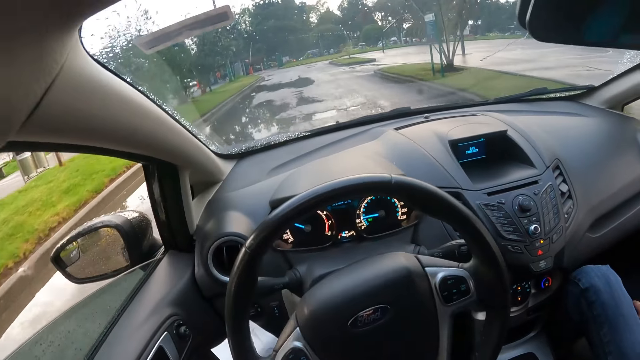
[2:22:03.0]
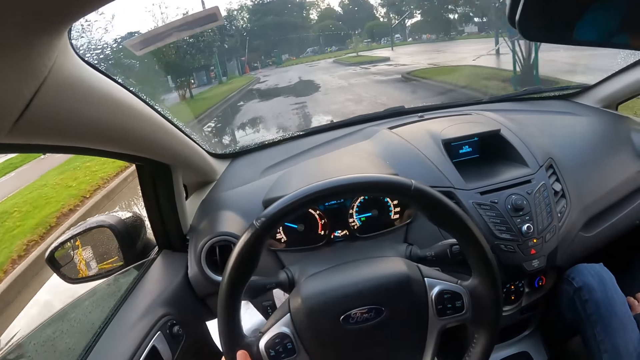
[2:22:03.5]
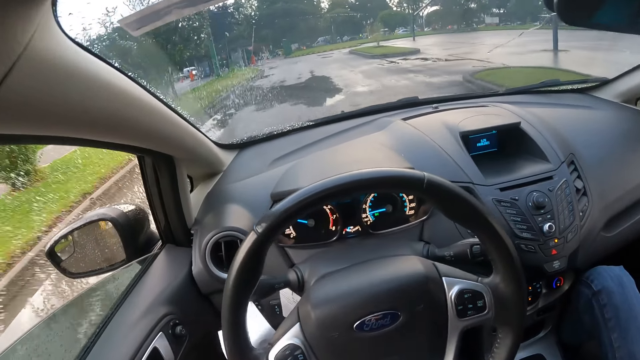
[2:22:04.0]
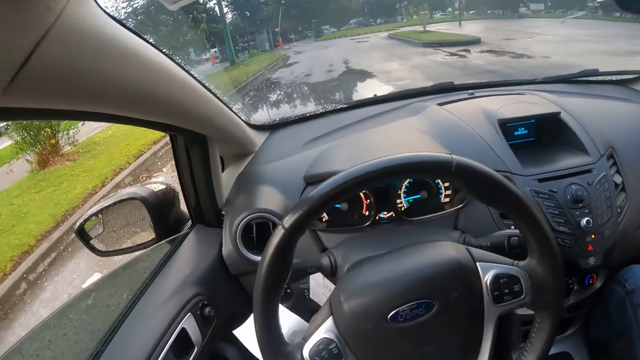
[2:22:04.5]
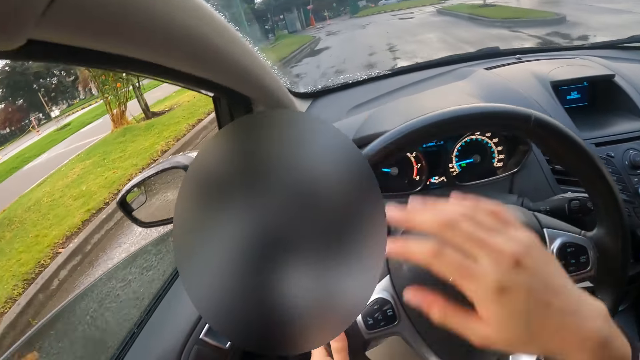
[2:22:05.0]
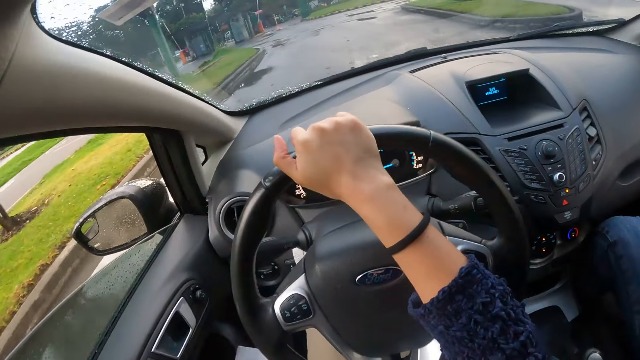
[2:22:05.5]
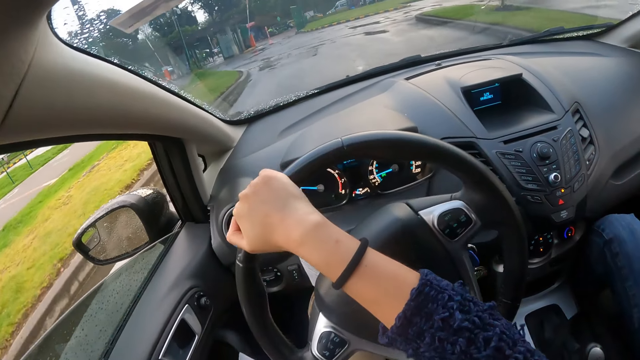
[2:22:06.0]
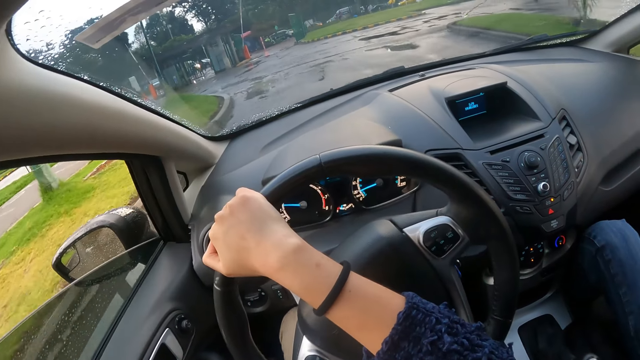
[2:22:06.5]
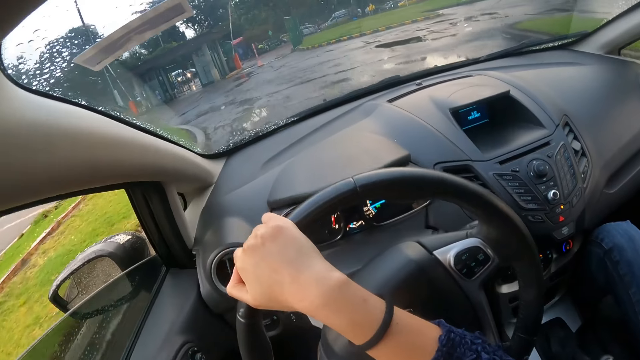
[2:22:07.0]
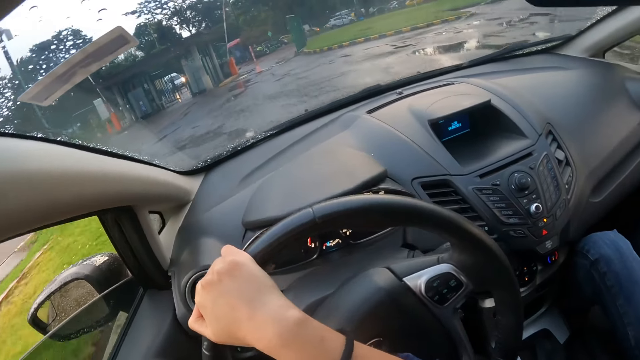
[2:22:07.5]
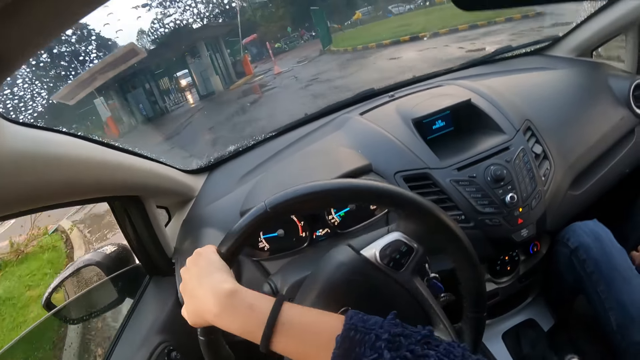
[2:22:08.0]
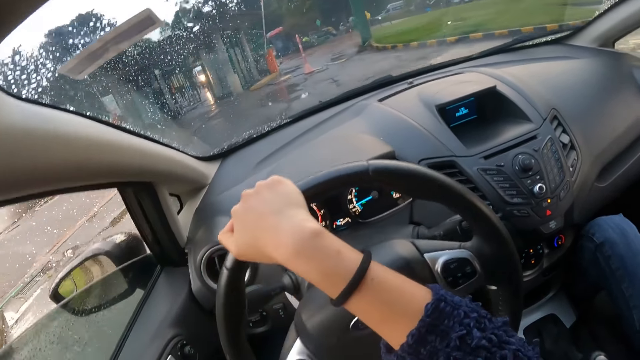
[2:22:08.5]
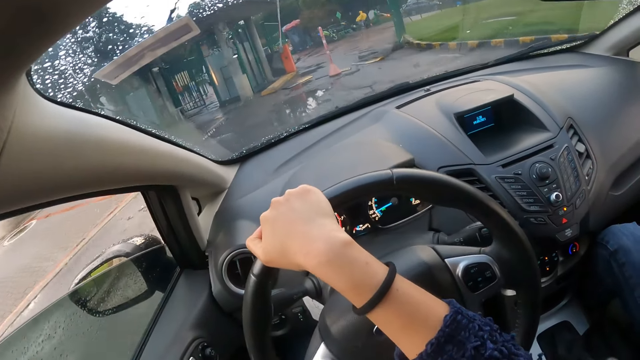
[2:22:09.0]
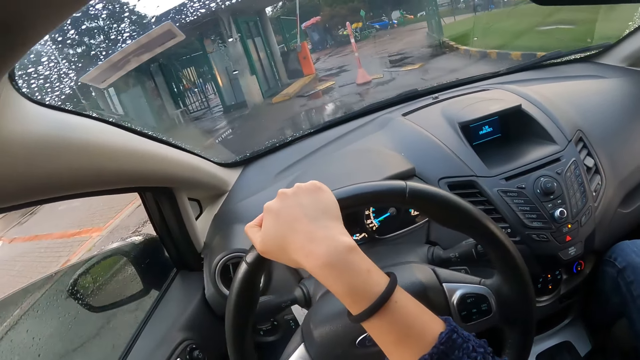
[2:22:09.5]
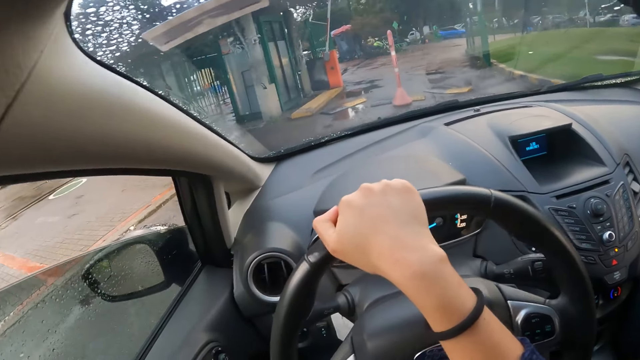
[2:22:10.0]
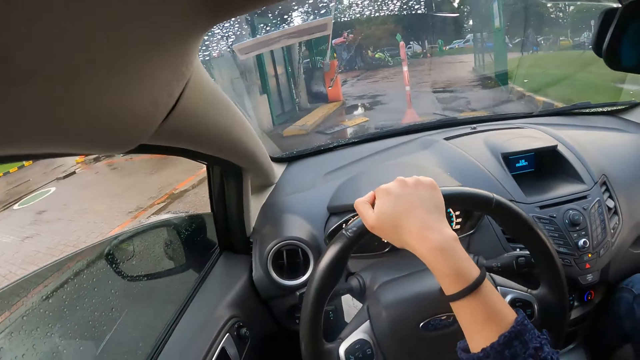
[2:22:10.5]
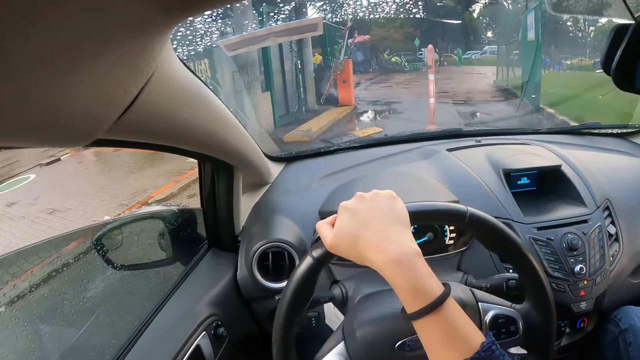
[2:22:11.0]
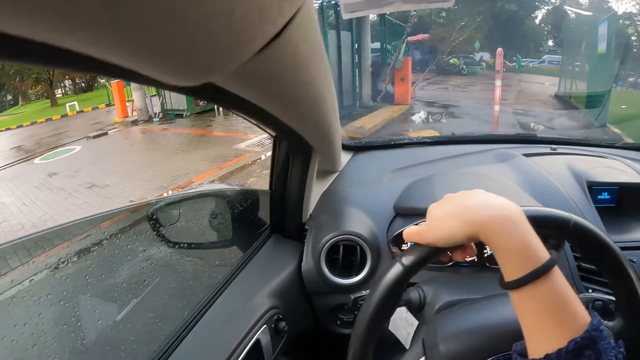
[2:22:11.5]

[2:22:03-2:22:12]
The camera wearer removes her left hand from the steering wheel. She turns the steering wheel with her right hand.

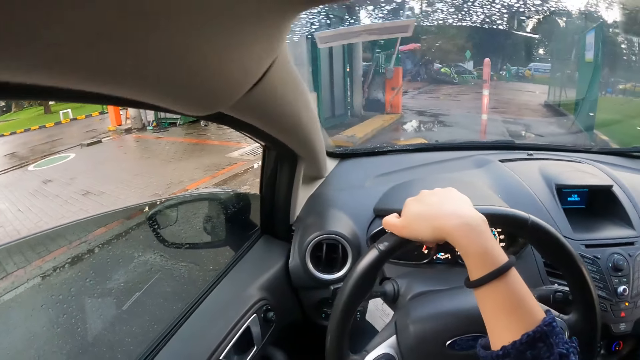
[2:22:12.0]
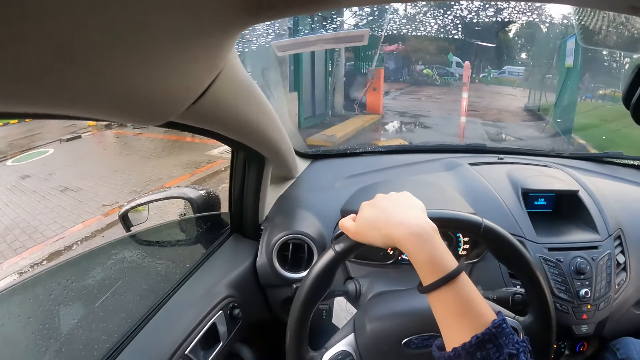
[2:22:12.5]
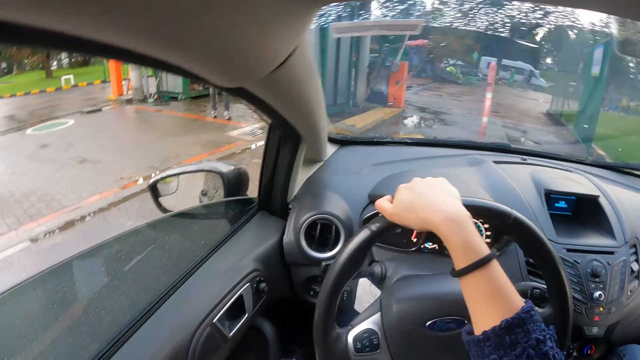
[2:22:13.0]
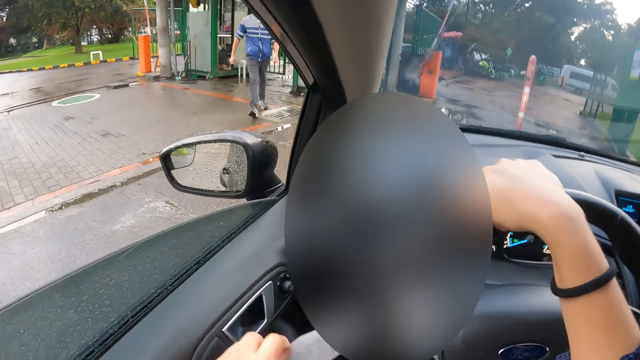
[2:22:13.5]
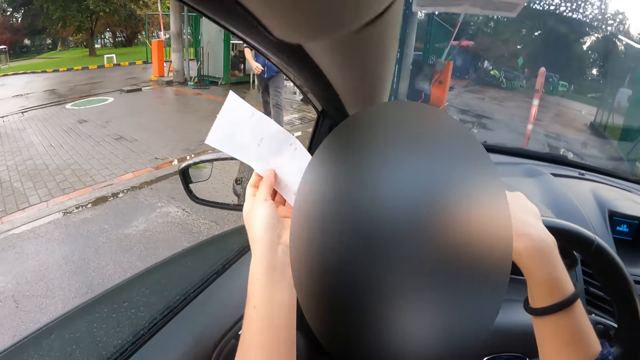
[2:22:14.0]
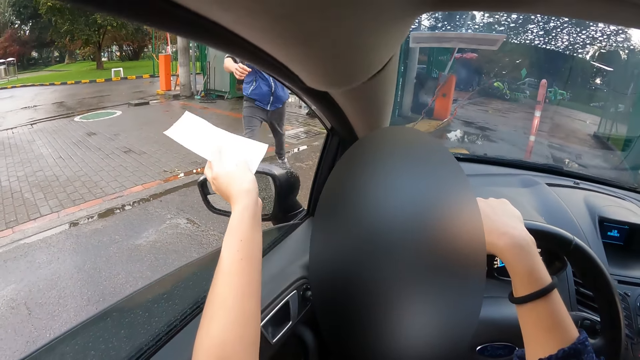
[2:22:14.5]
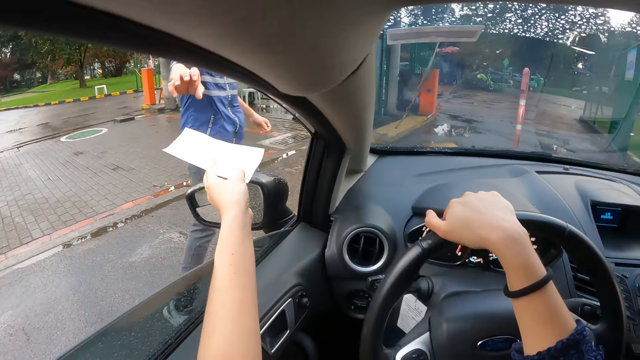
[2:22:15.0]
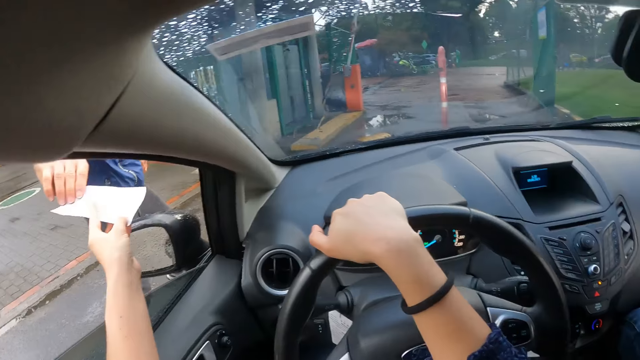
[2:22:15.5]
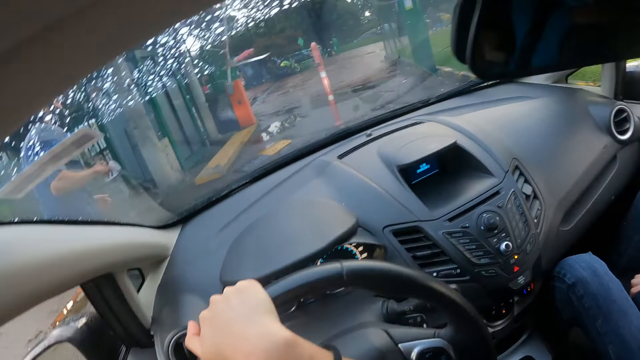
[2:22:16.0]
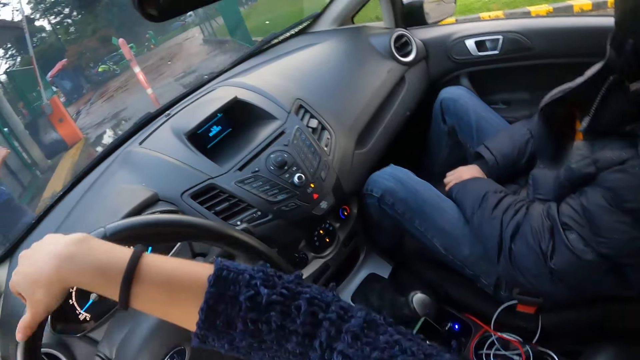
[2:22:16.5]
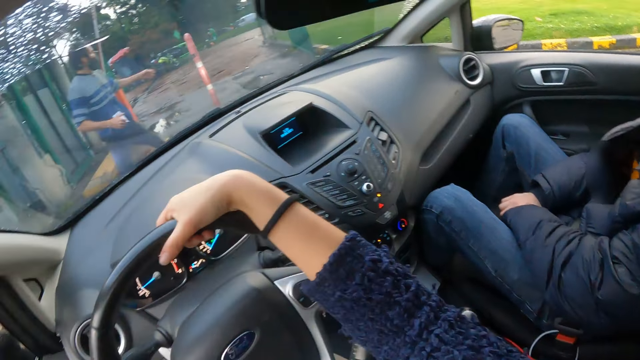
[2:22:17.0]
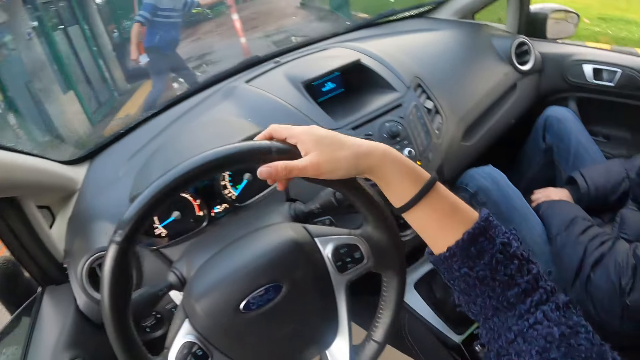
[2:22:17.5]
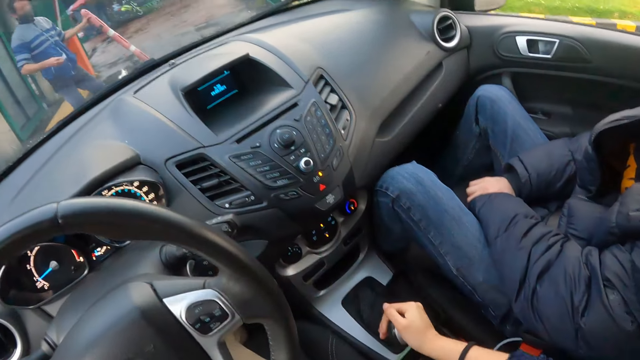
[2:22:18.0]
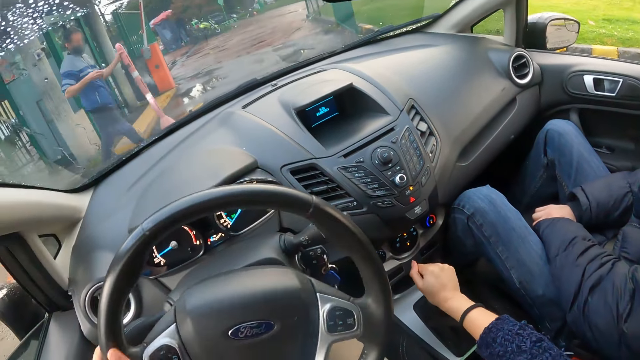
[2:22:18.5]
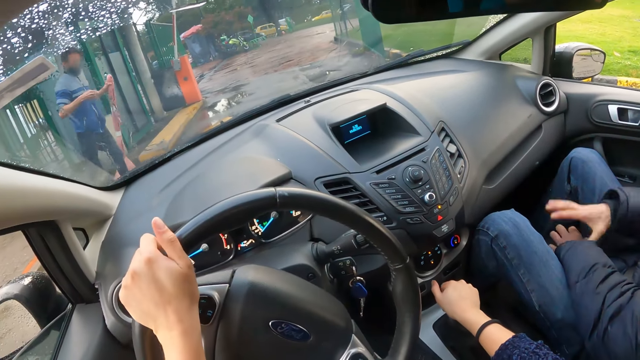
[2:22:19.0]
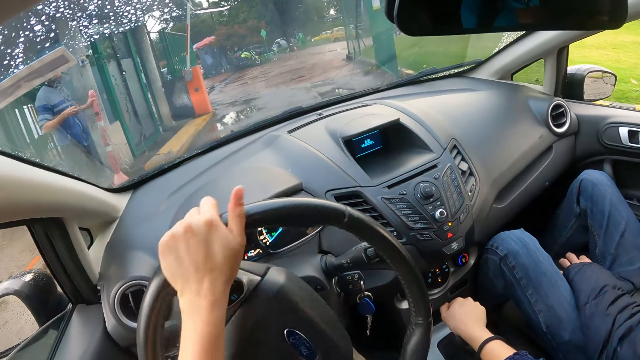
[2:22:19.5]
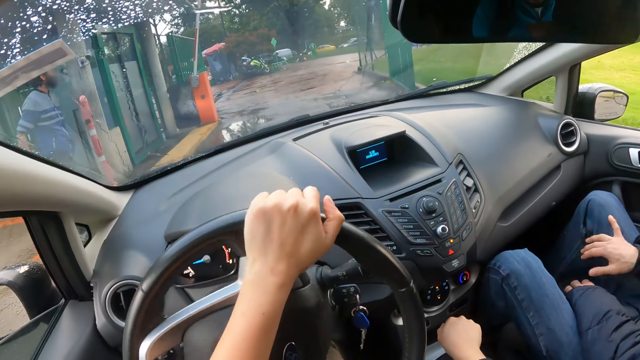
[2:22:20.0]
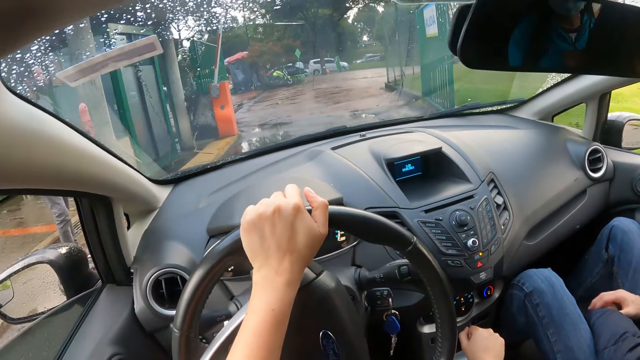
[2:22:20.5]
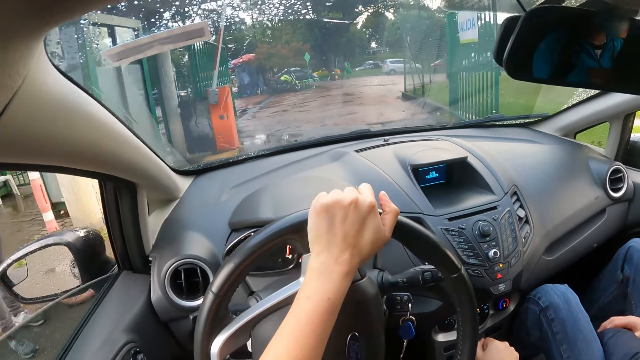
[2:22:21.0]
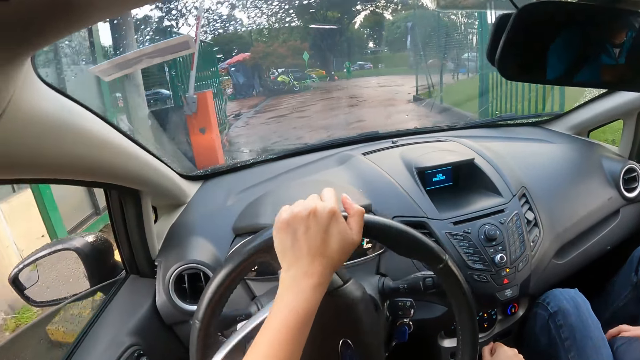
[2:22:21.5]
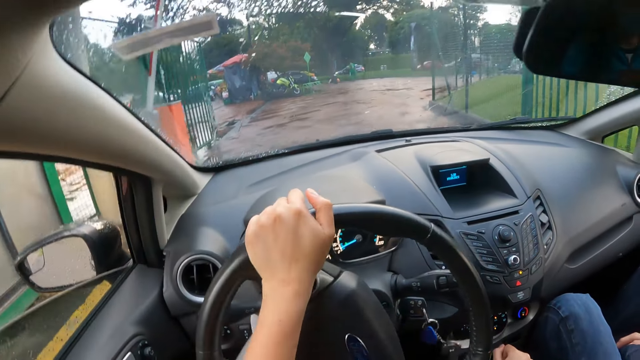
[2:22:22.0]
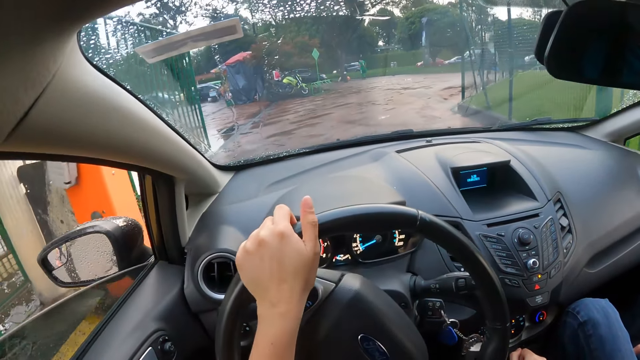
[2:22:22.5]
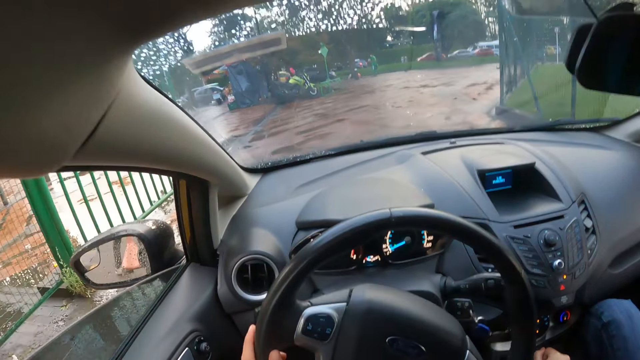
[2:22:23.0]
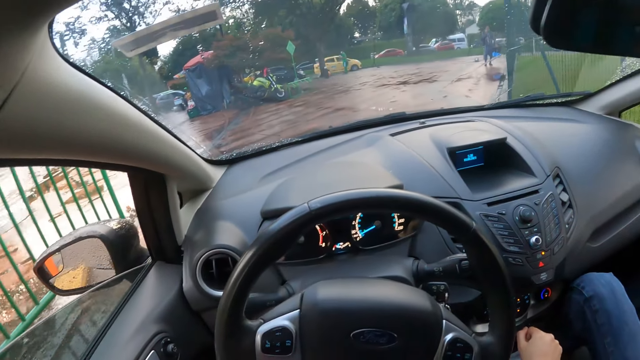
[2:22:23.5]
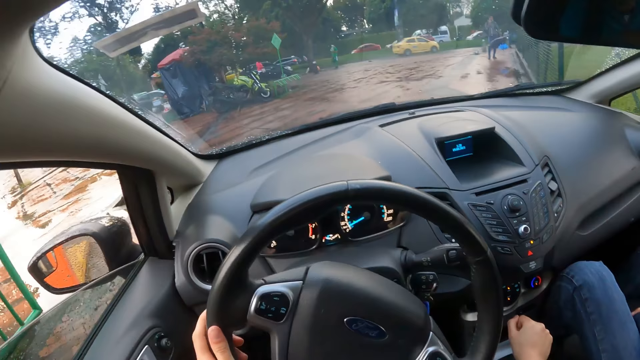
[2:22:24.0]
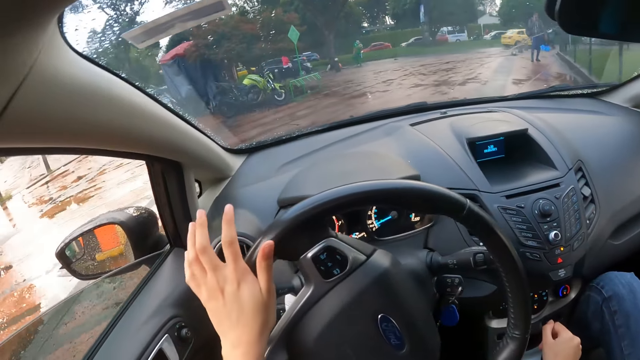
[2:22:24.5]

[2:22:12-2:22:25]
The camera wearer stops the car on the road. A man walks on the road. The man takes the paper gate pass from the left hand of the camera wearer with his right hand. The man walks on the road. The camera wearer removes a barrier on the road. She shifts the gear lever with her right hand. She turns the steering wheel with her left hand. She drives the car on the road. She drives through a tollbooth.
